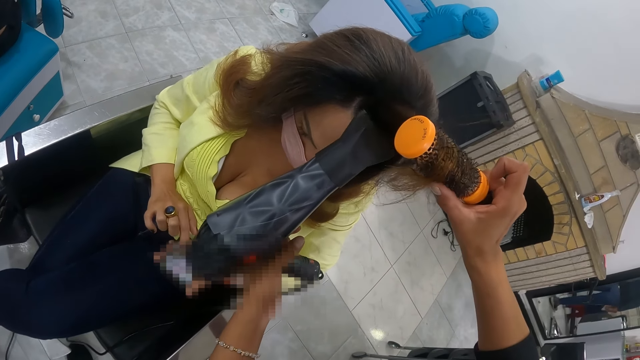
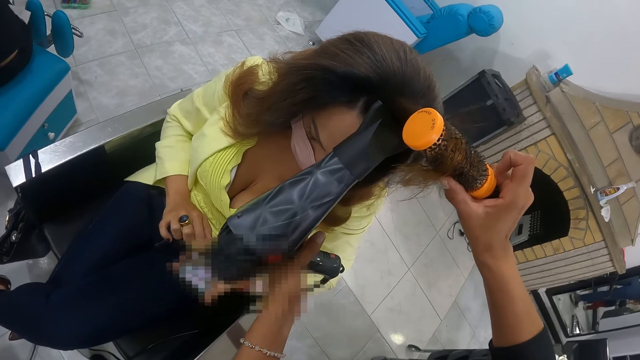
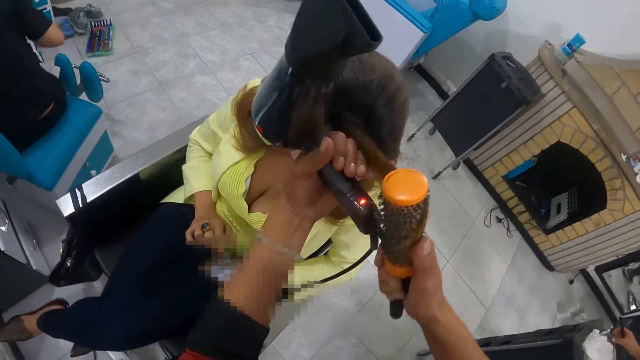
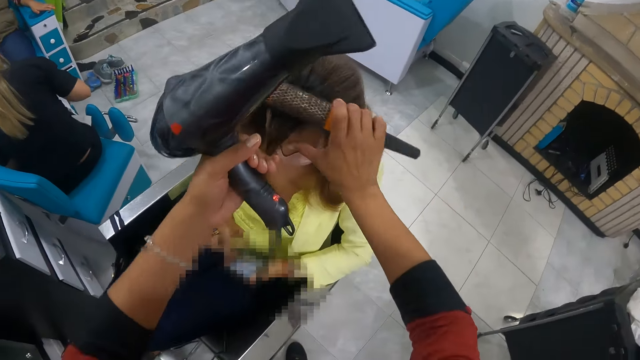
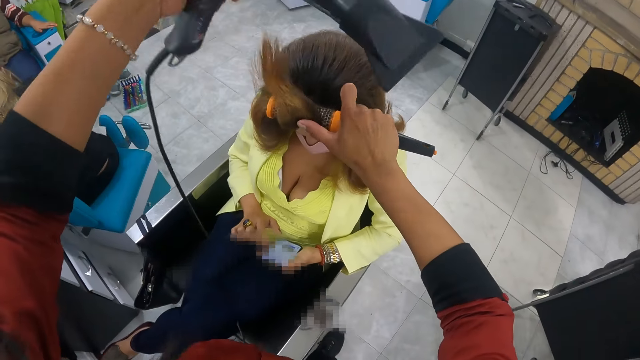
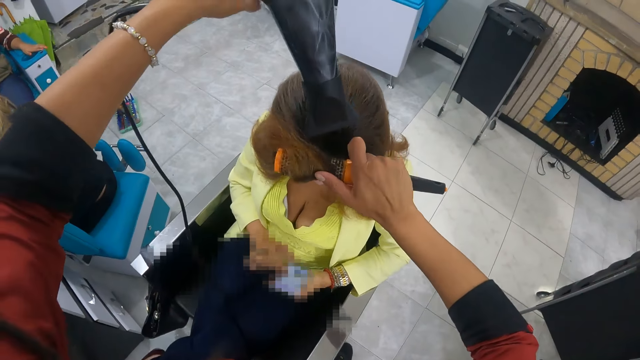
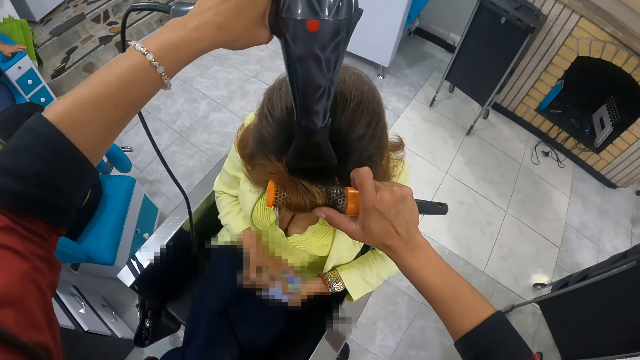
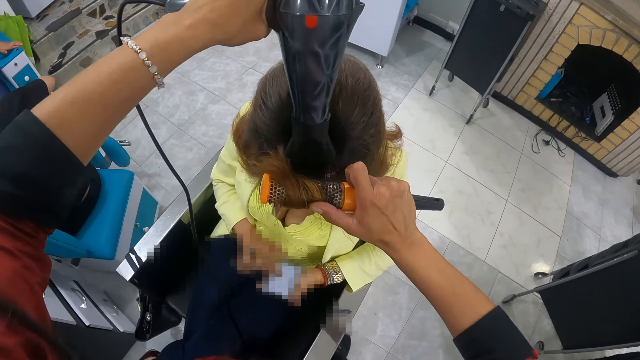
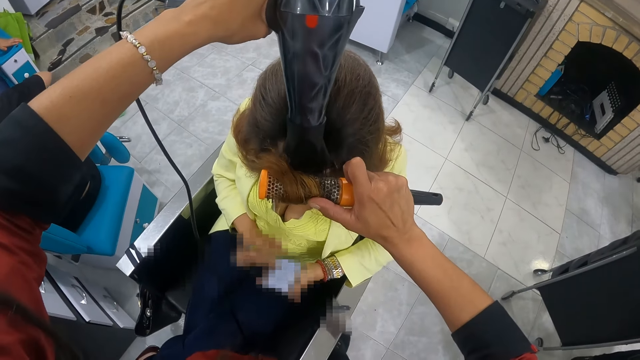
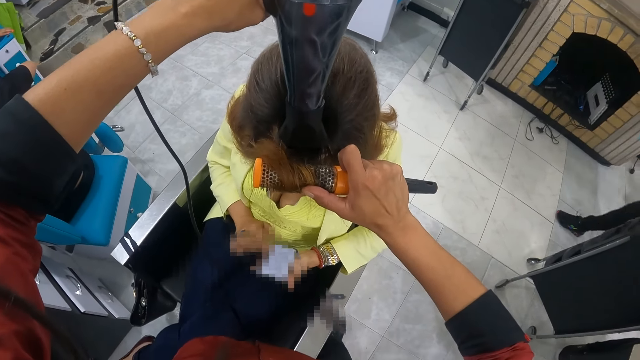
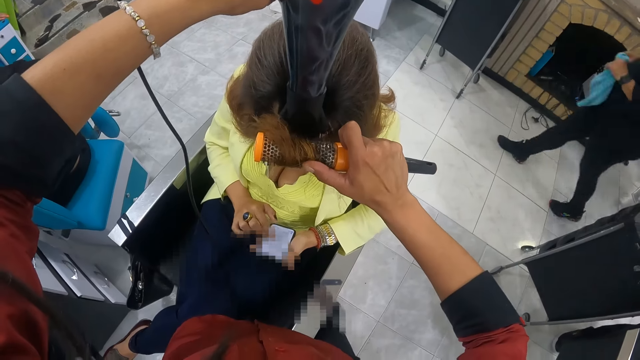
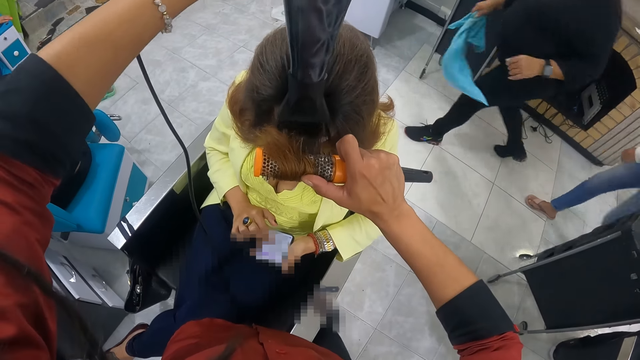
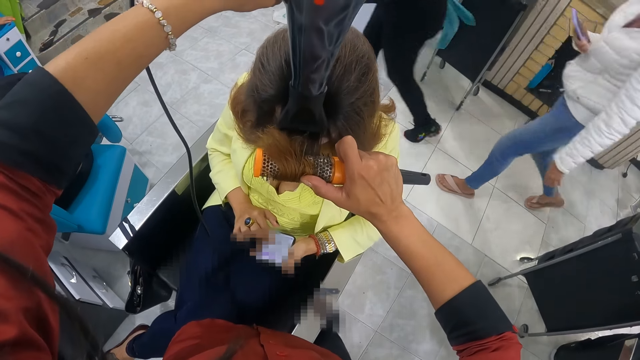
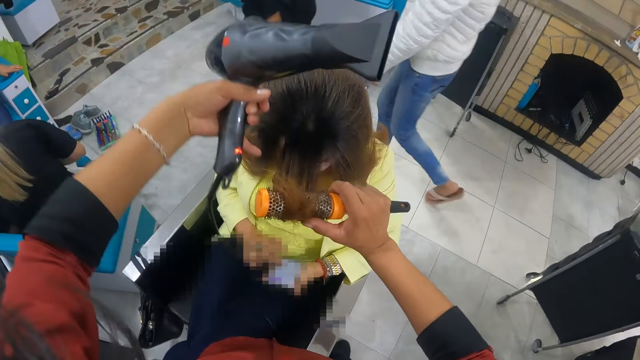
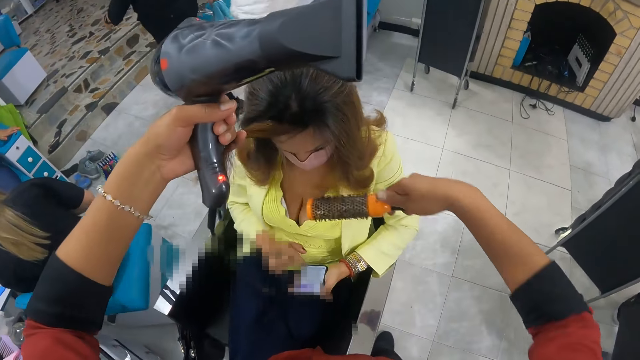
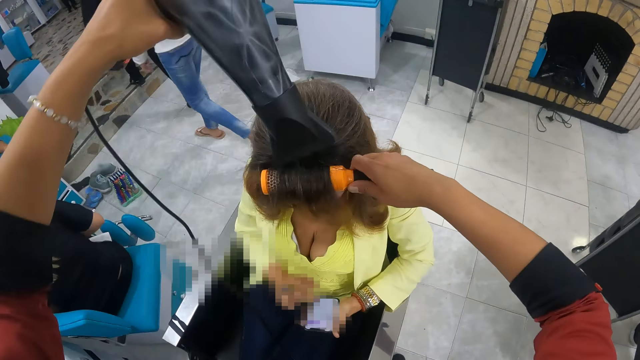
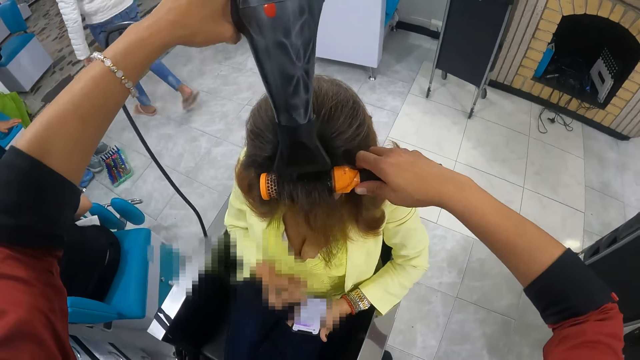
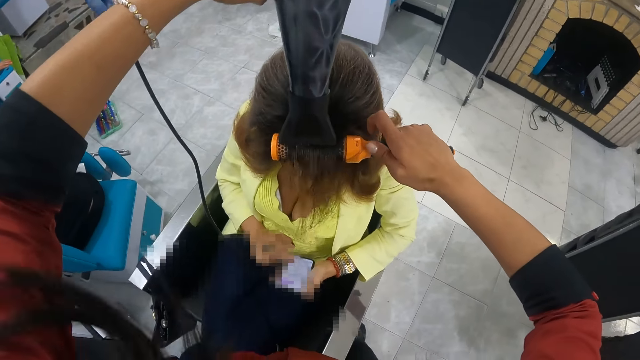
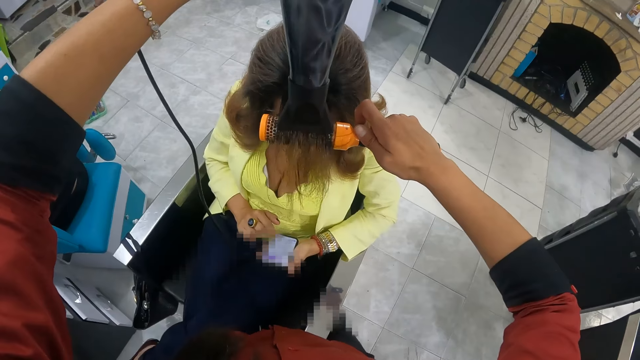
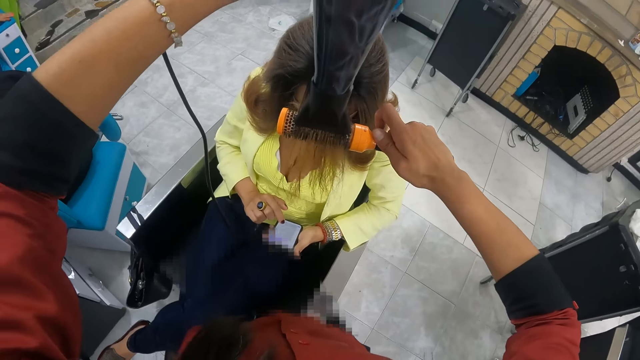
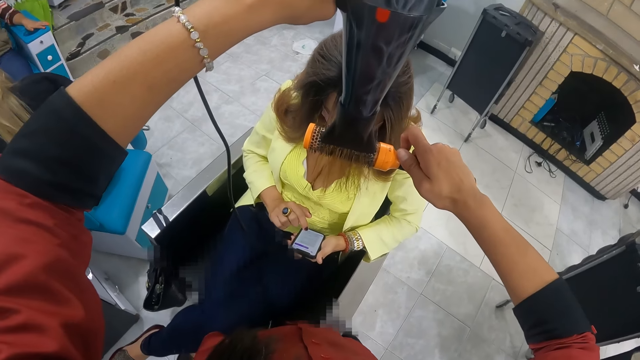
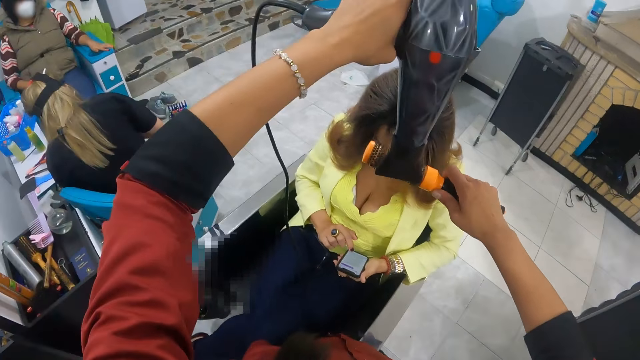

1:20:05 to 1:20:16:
The camera wearer holds the woman's hair with her left hand. She brushes the woman's hair with the hair dryer brush in her right hand. She dries the woman's hair with the hair dryer in her left hand. She holds the woman's hair with her left hand. She brushes the woman's hair with the hair dryer brush in her right hand. She dries the woman's hair with the hair dryer in her left hand.

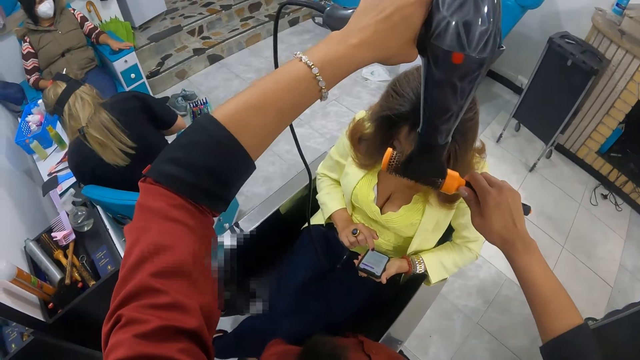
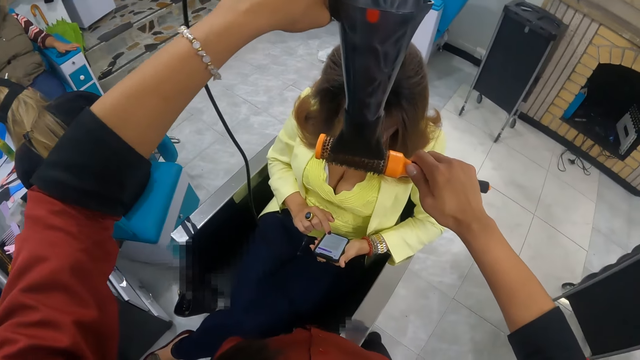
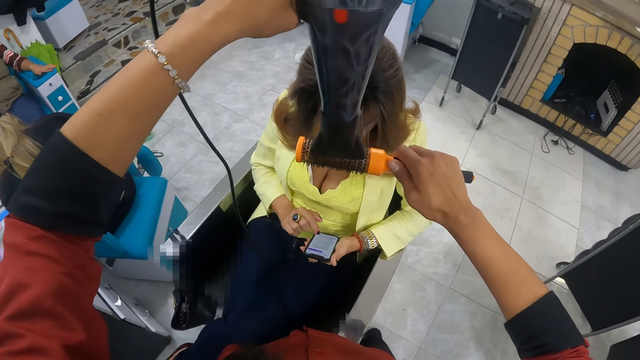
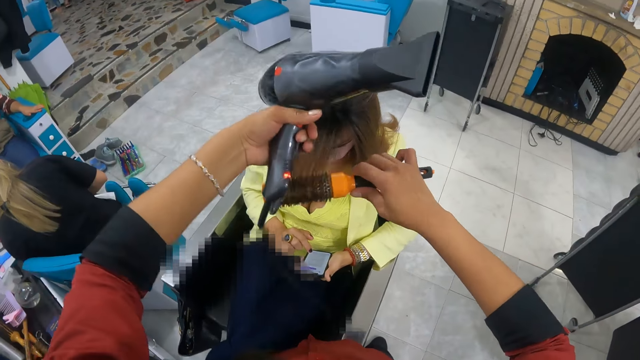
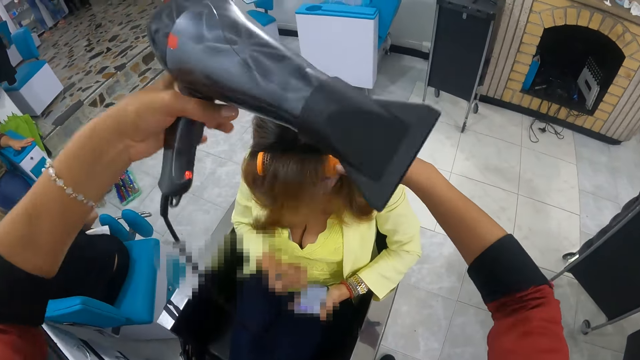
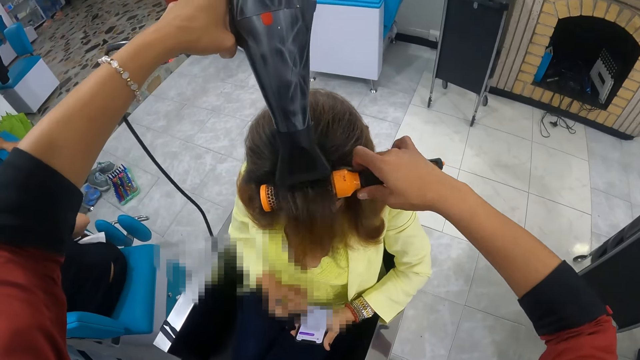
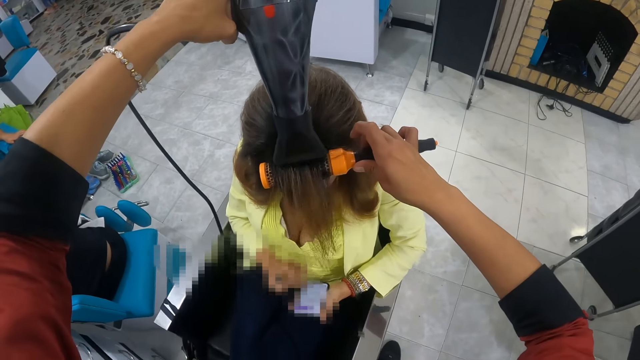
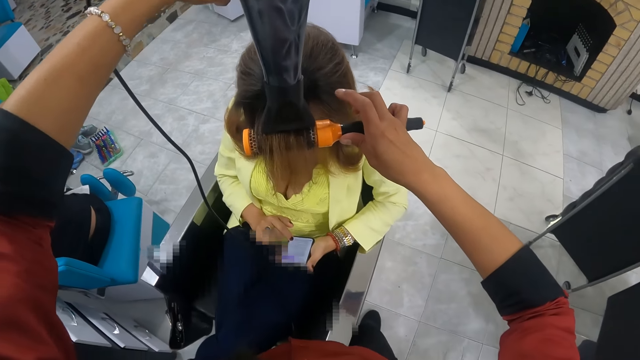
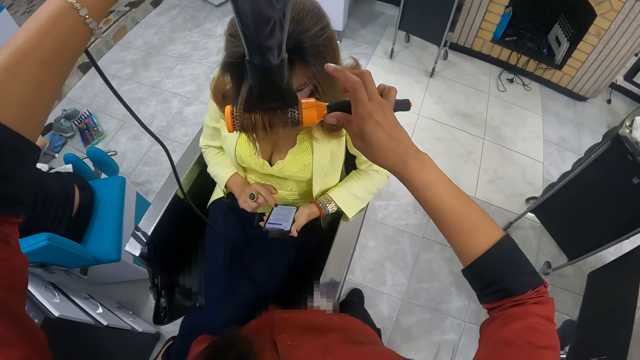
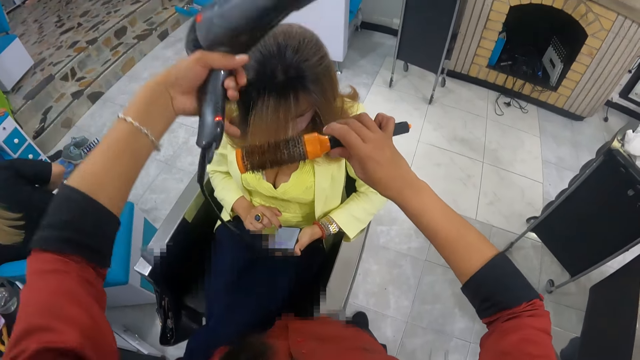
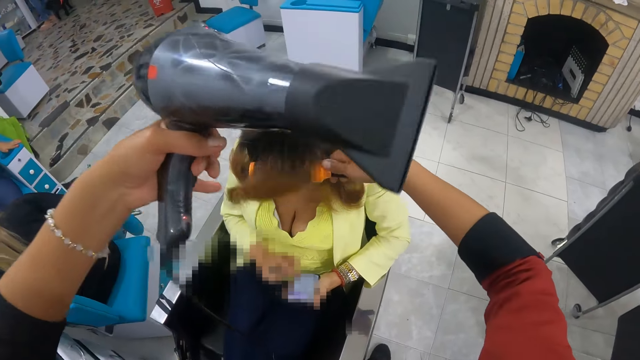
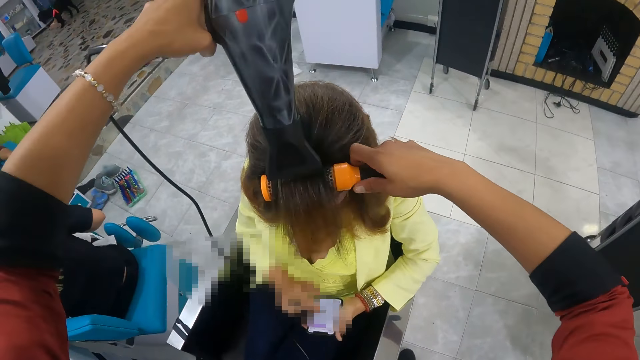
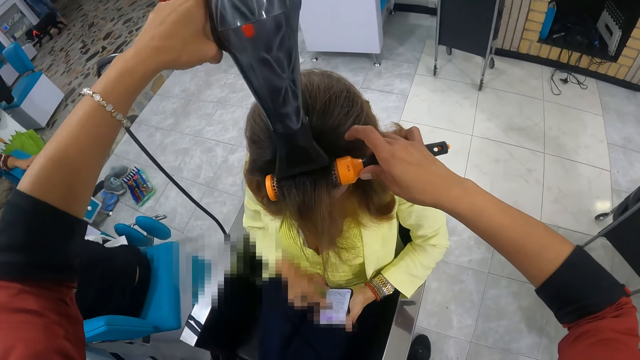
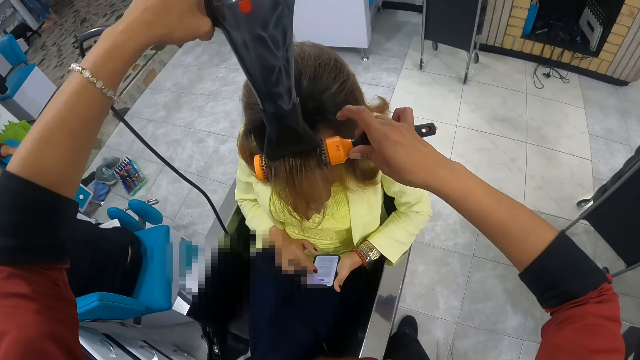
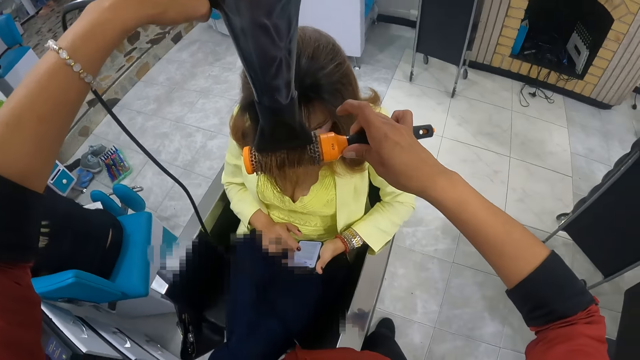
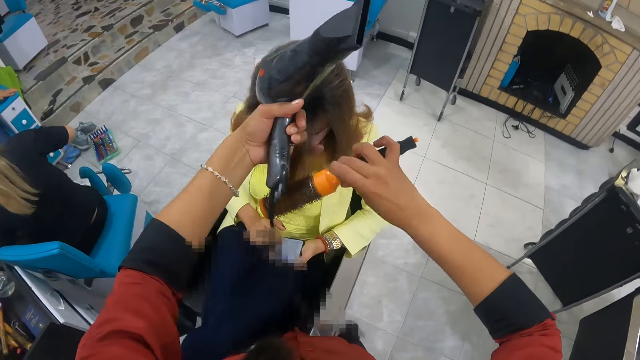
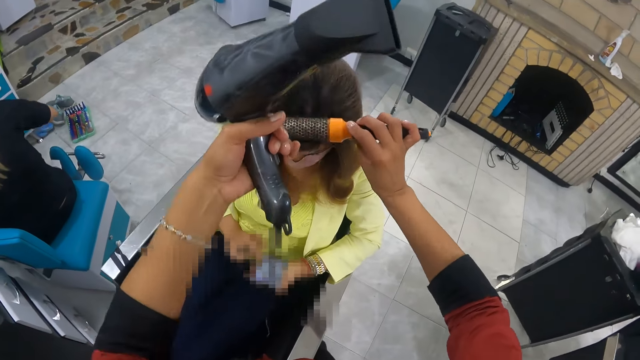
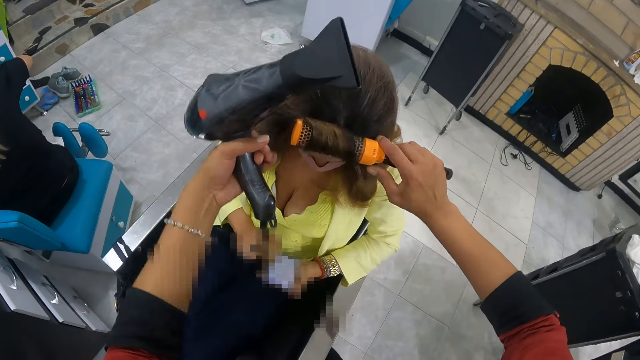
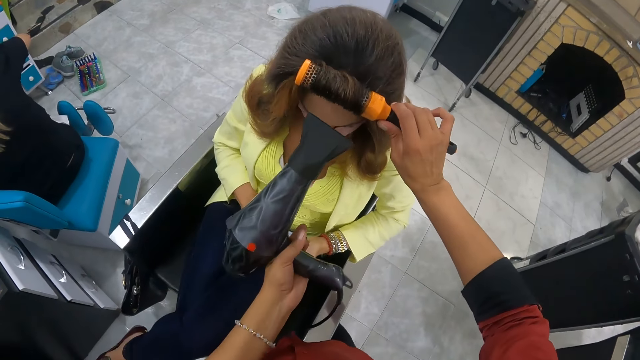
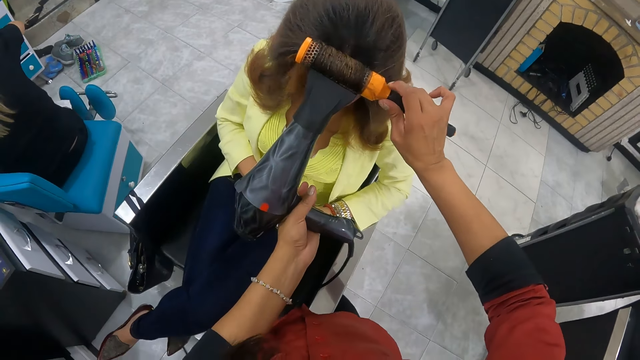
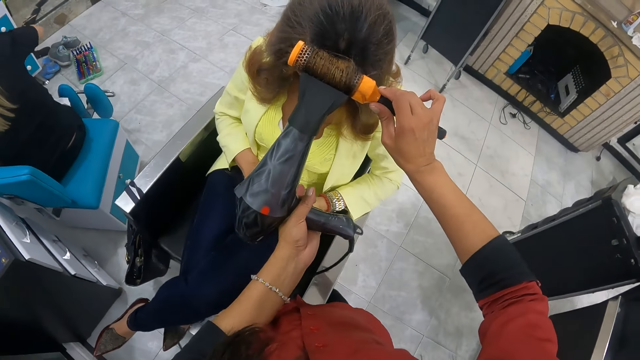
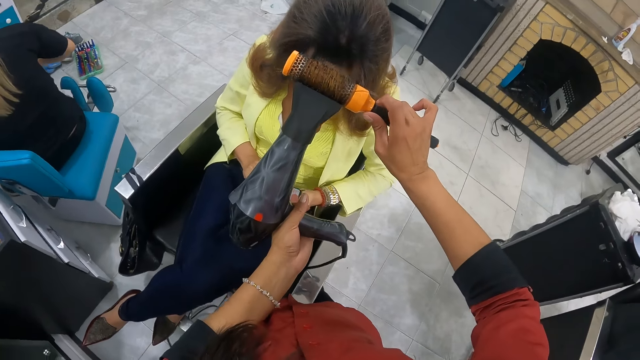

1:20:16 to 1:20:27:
The camera wearer holds the woman's hair with her left hand. She brushes the woman's hair with the hair dryer brush in her right hand. She dries the woman's hair with the hair dryer in her left hand. She holds the woman's hair with her left hand. She brushes the woman's hair with the hair dryer brush in her right hand. She dries the woman's hair with the hair dryer in her left hand. She holds the woman's hair with her left hand. She brushes the woman's hair with the hair dryer brush in her right hand. She dries the hair with the hair dryer in her left hand.
